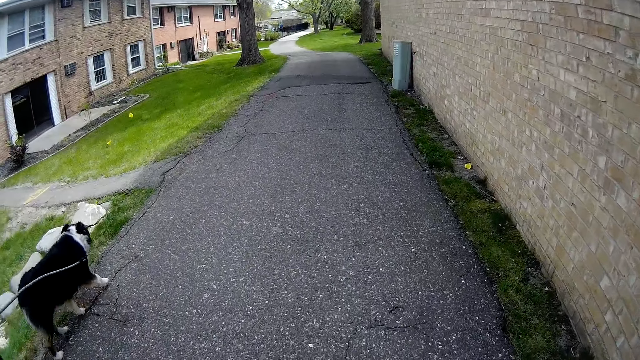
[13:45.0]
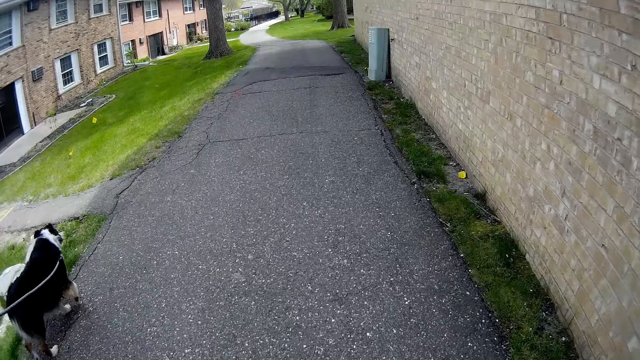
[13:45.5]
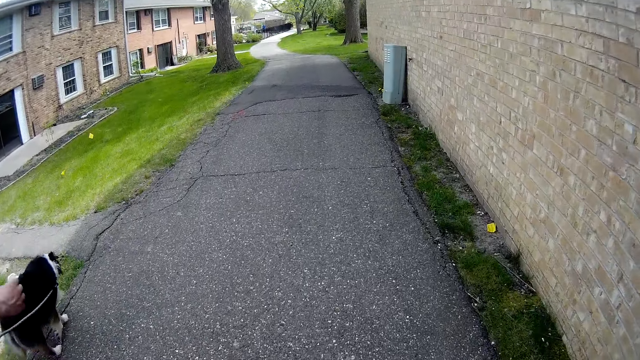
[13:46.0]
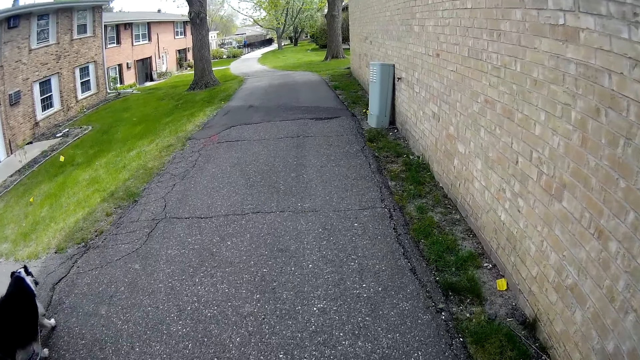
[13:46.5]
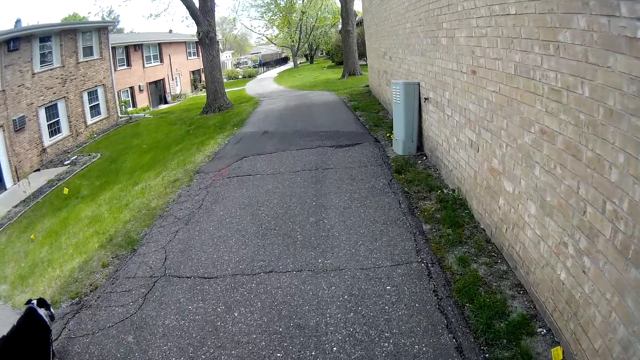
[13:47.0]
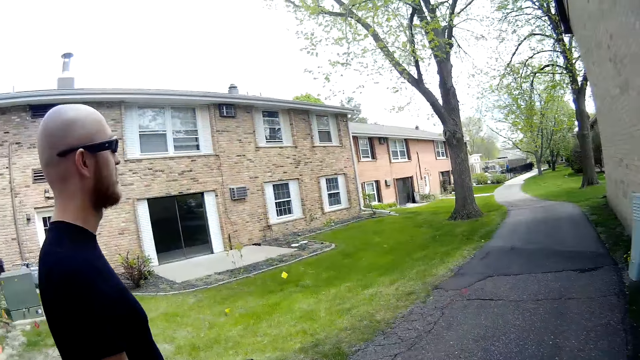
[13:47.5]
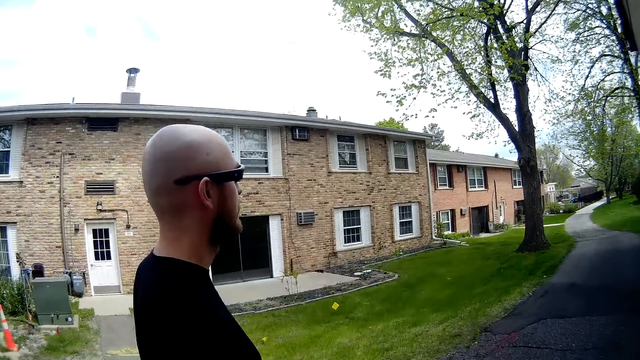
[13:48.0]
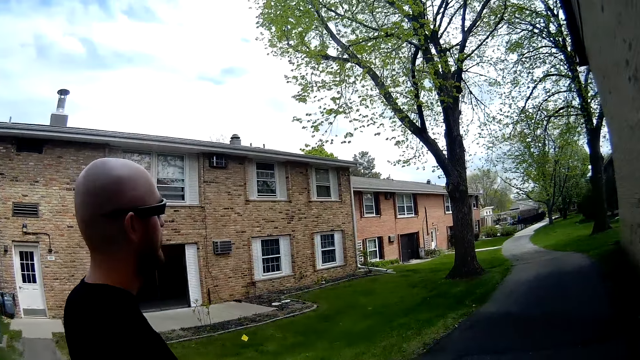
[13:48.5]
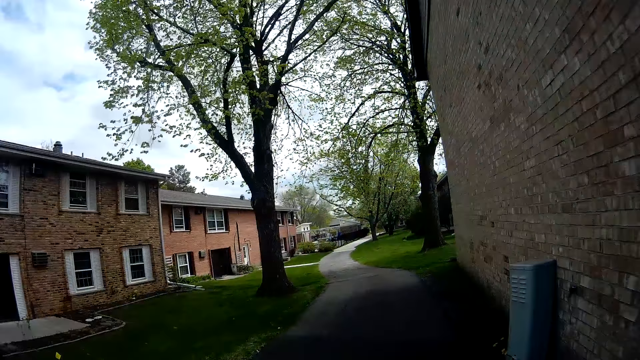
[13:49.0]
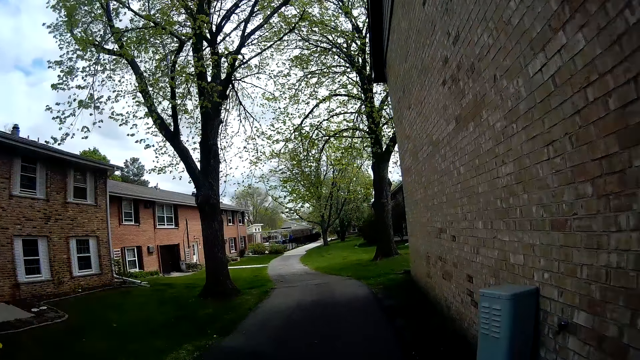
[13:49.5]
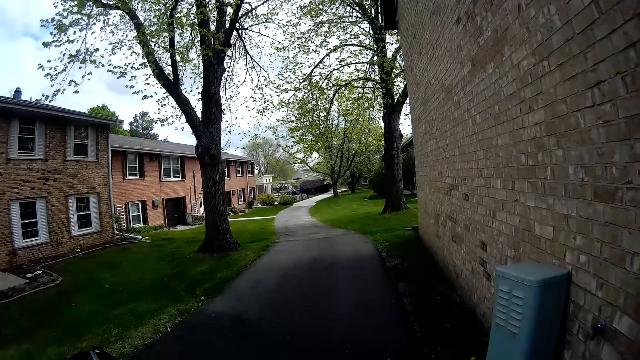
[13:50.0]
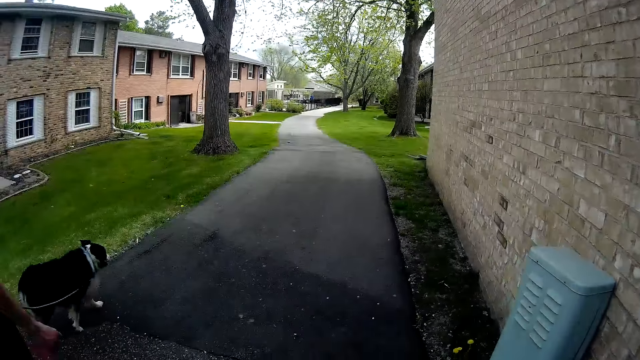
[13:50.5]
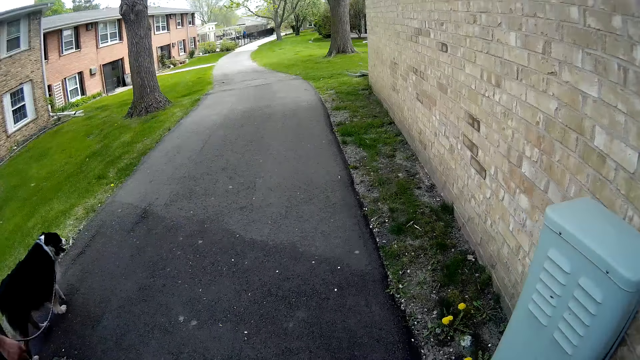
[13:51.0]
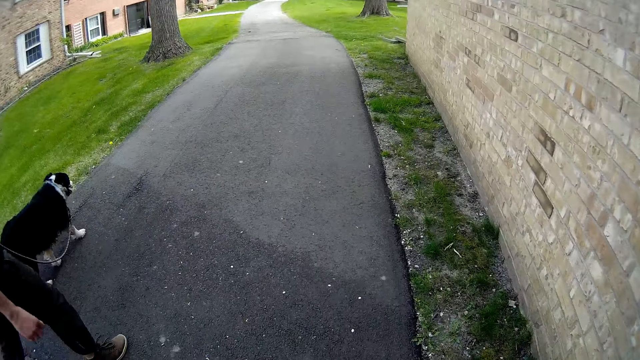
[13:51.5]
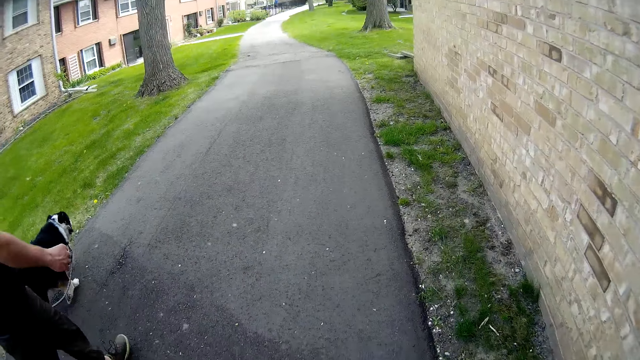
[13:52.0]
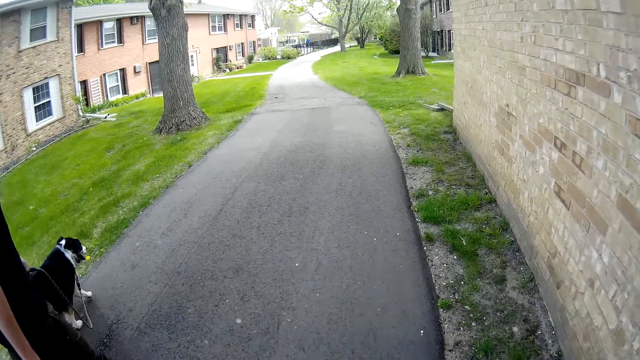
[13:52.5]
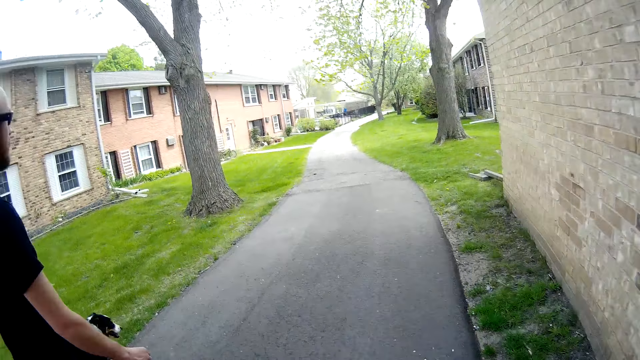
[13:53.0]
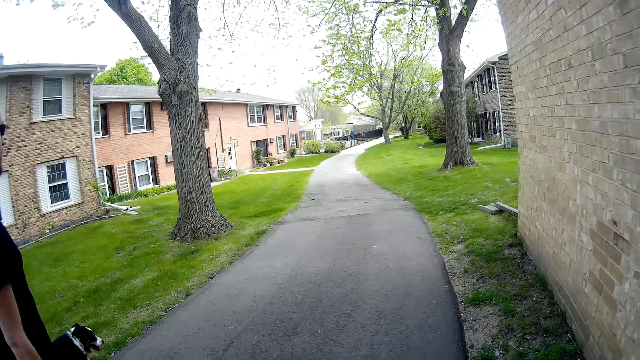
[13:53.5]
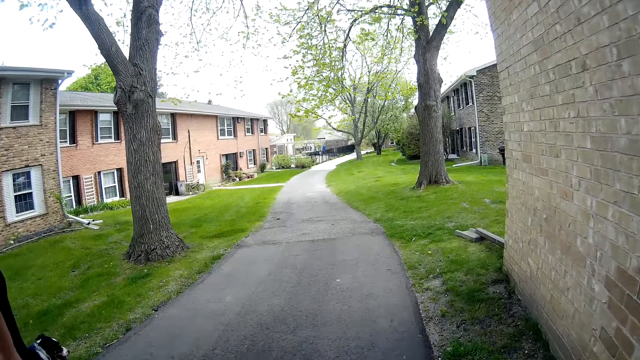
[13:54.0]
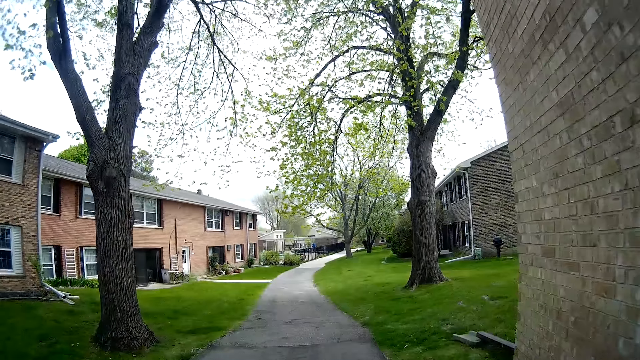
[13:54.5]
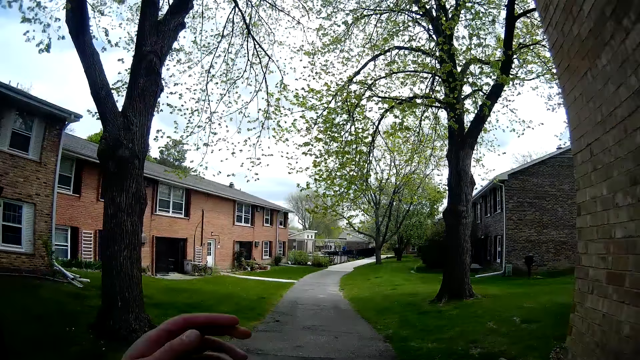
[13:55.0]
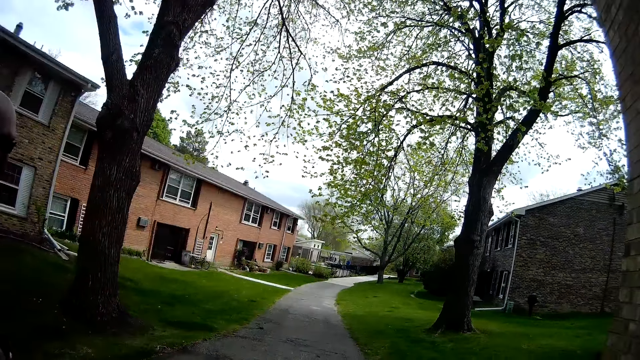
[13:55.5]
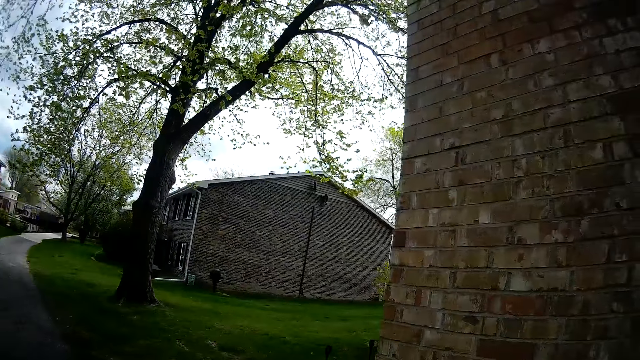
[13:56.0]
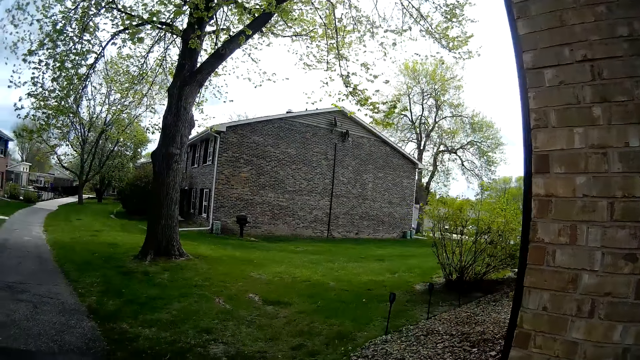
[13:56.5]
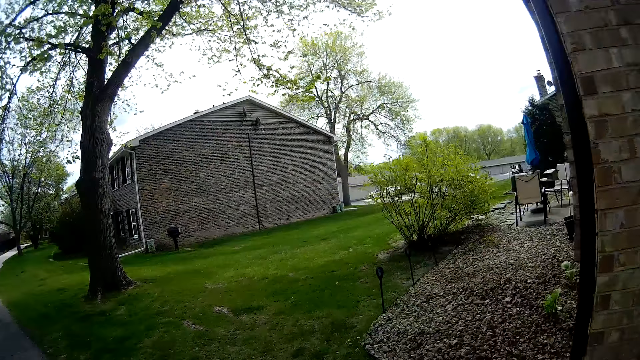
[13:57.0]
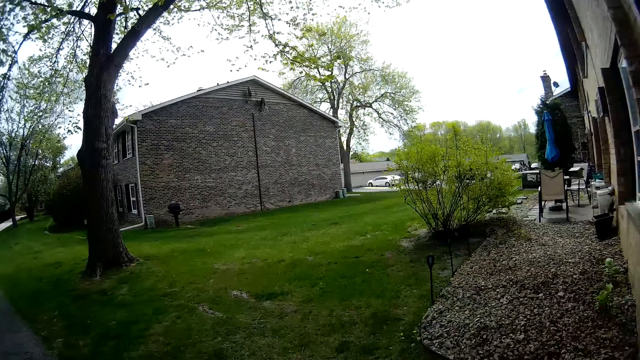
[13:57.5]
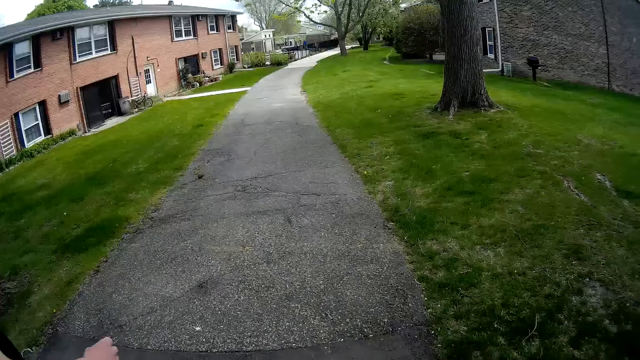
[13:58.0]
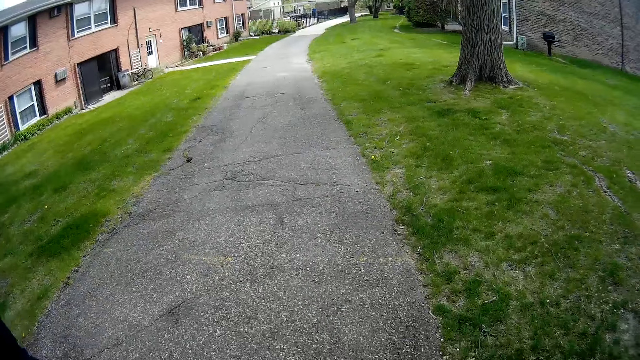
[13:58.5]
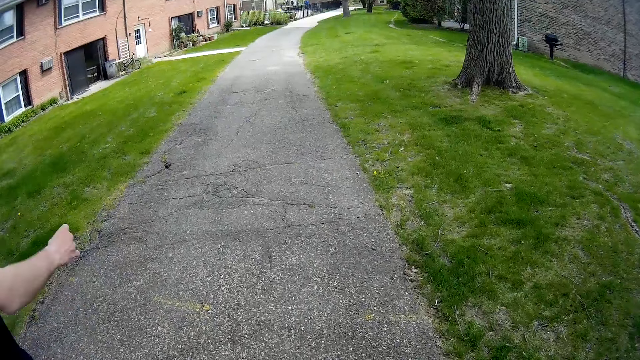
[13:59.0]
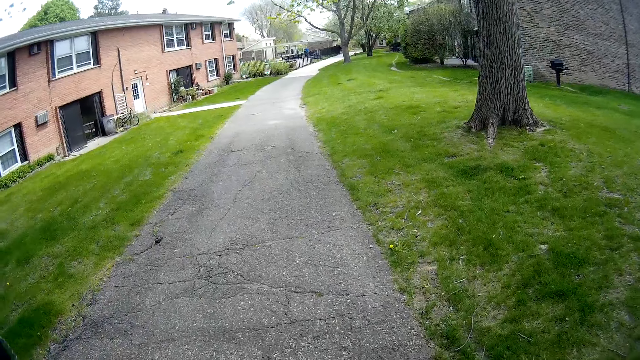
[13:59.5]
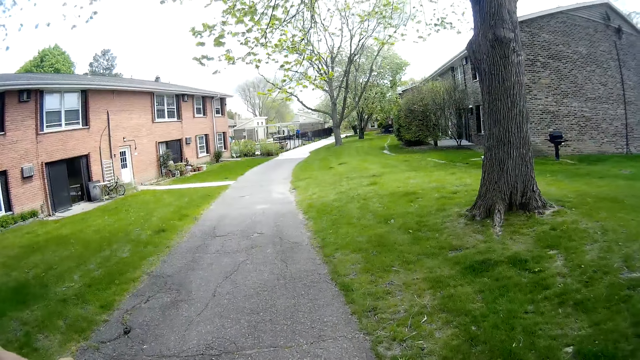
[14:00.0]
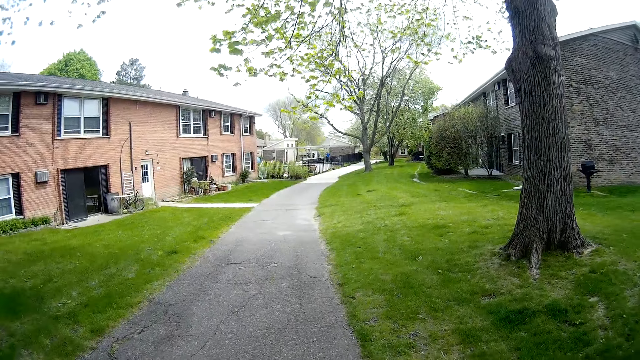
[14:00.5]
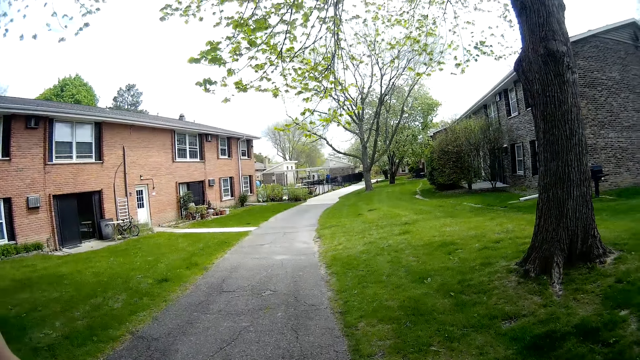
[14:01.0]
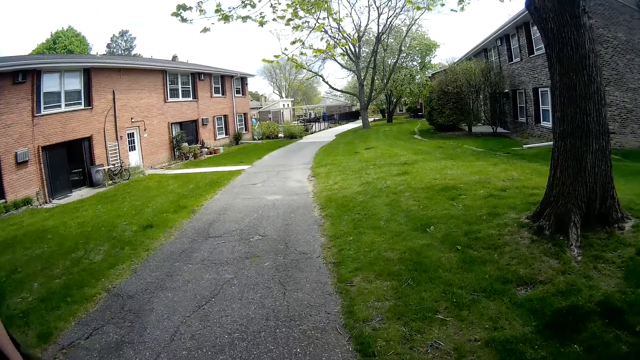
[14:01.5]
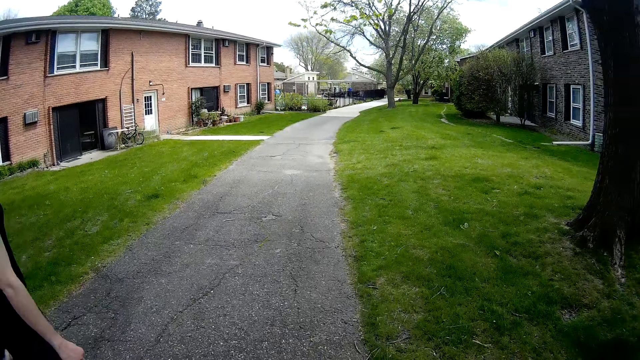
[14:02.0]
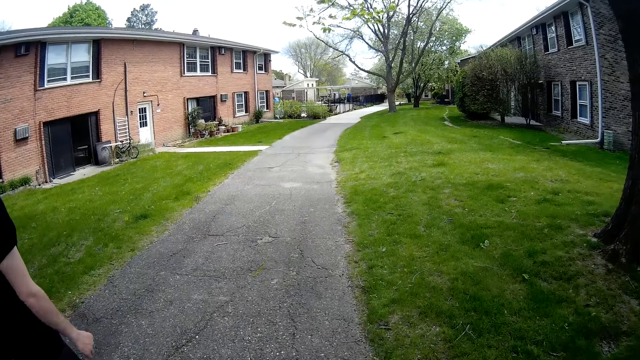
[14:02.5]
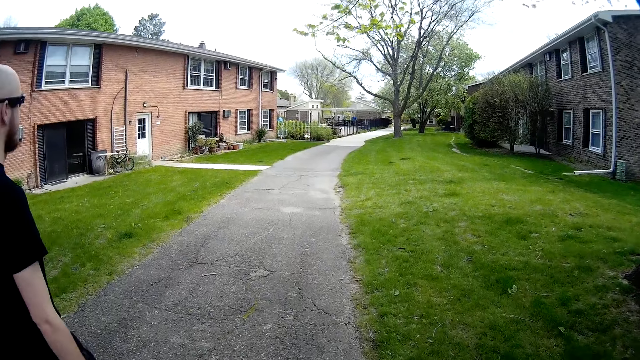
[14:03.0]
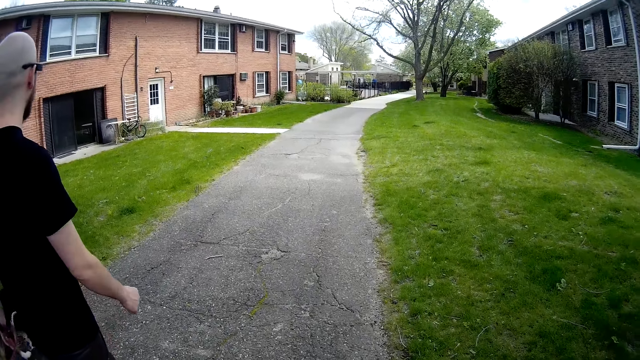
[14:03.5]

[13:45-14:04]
The camera wearer looks around. She lifts a hand and adjusts a camera with her left hand. She looks around.

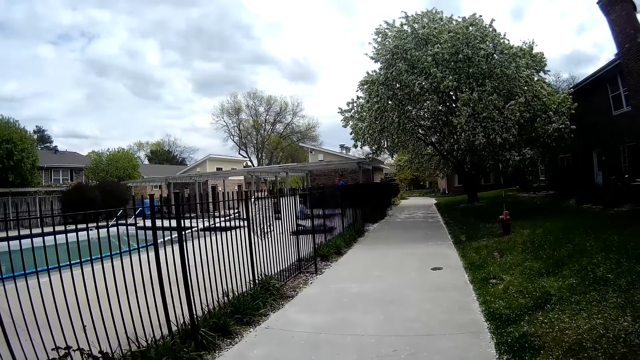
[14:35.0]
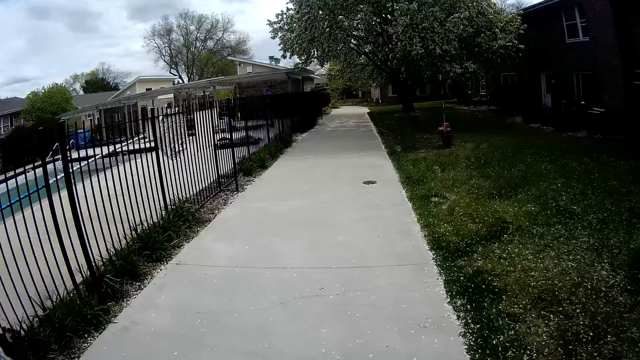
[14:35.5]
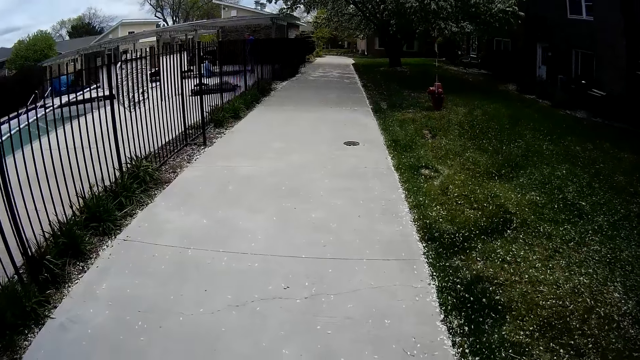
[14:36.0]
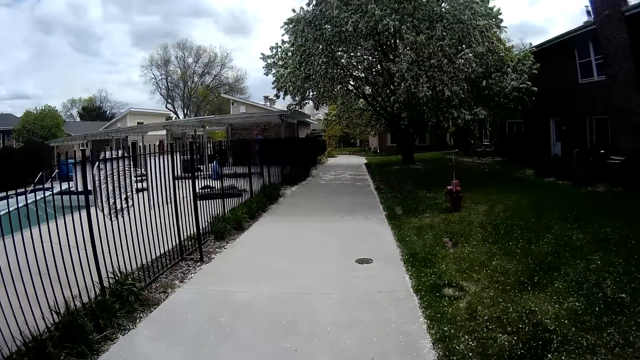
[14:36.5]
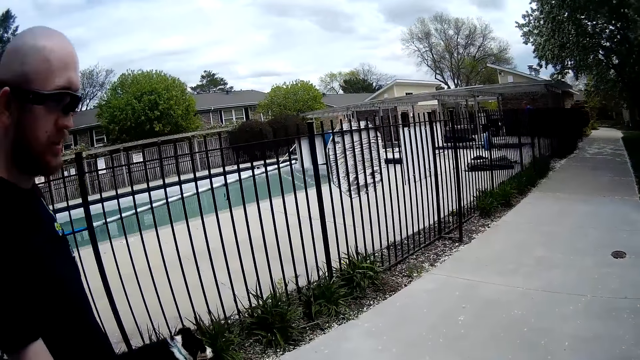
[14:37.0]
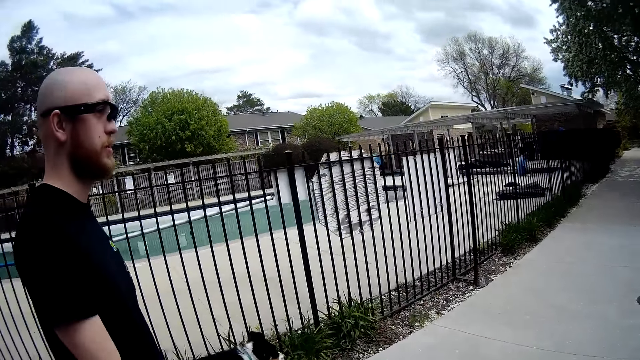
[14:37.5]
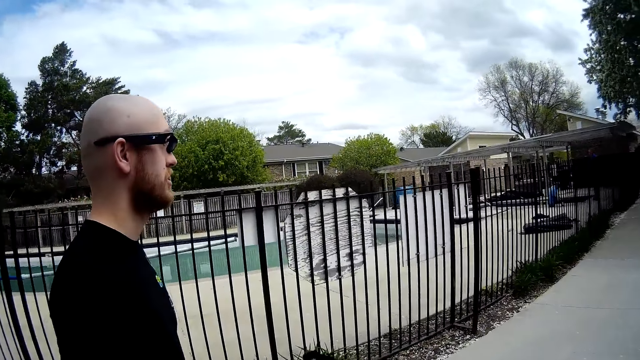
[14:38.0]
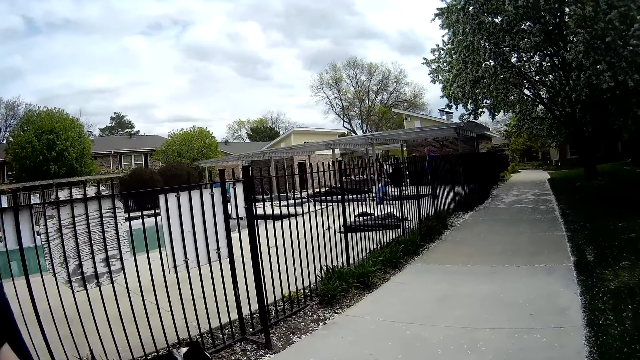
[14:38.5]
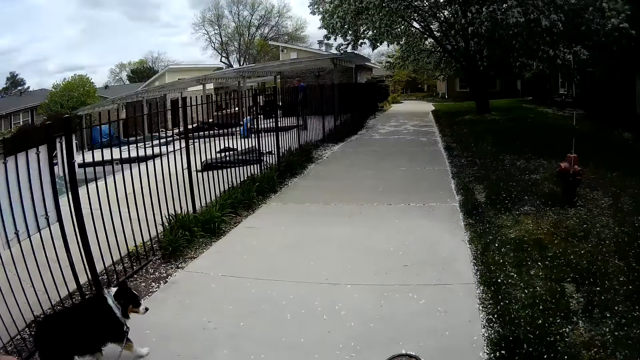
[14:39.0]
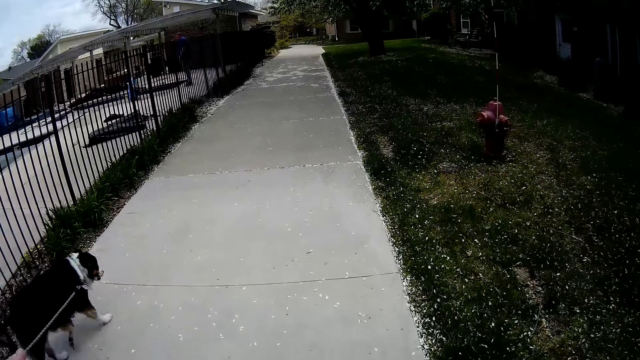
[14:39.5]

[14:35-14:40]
A man stands inside the pool. Another man stands next to the pool. The camera wearer looks around.
